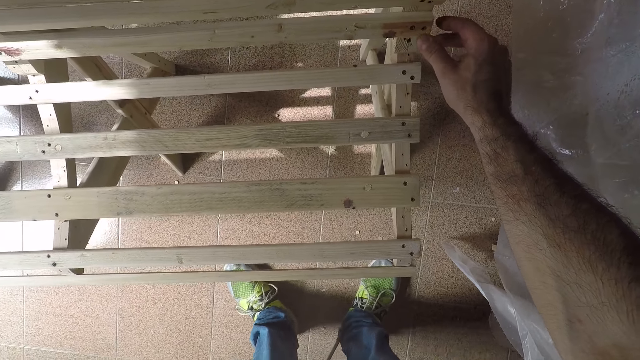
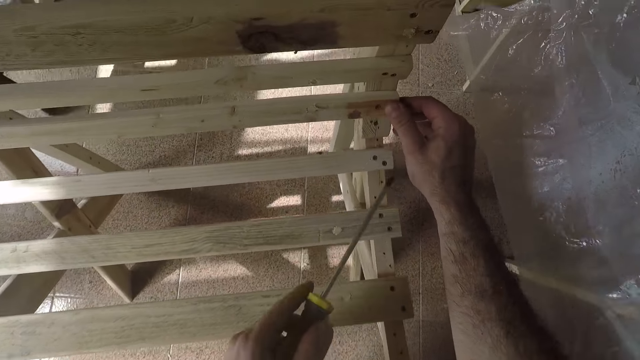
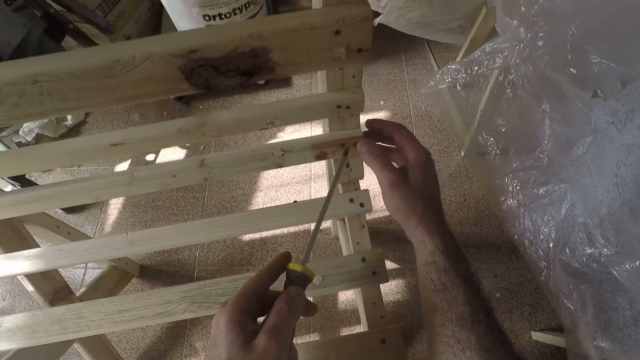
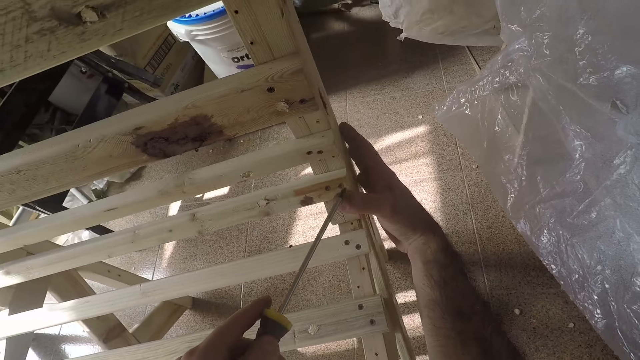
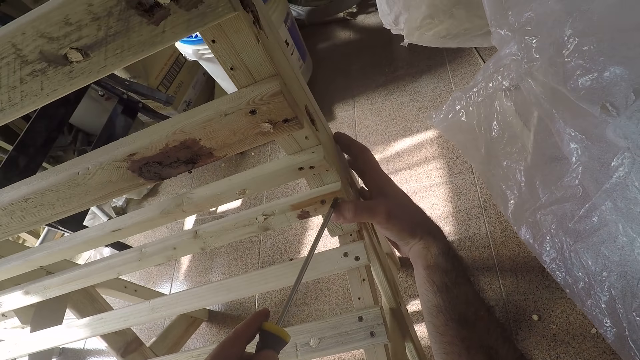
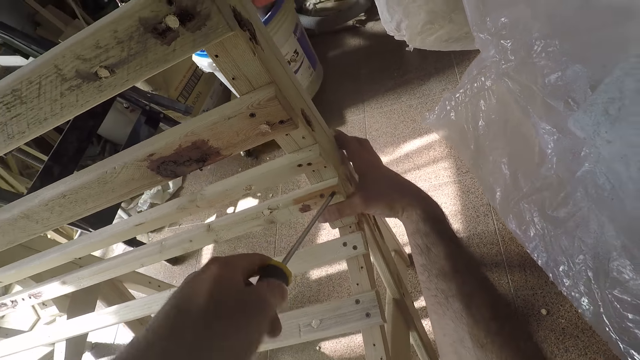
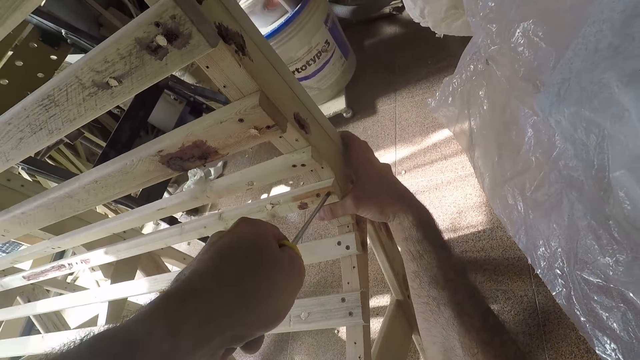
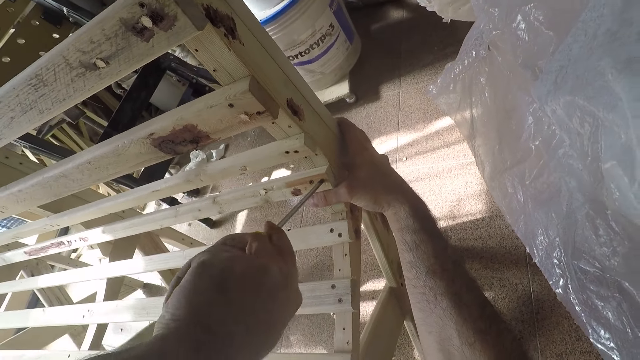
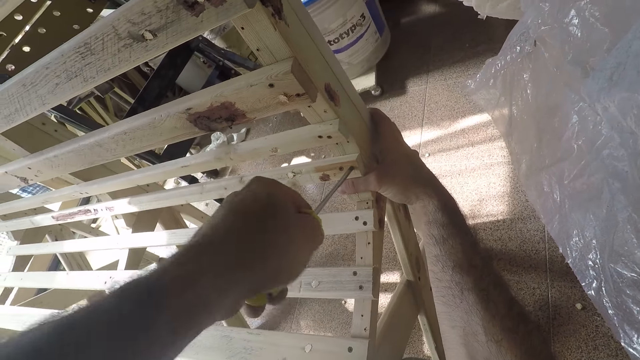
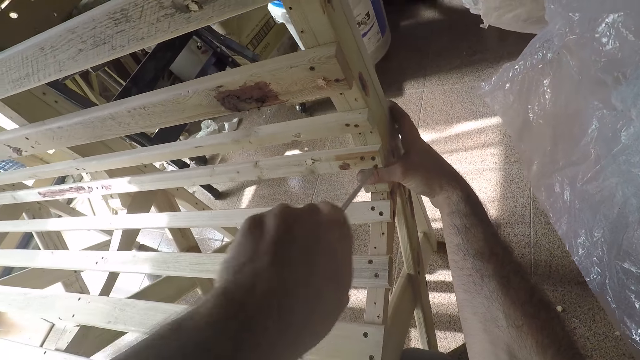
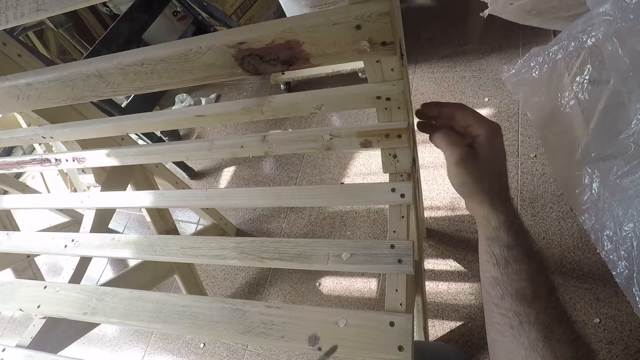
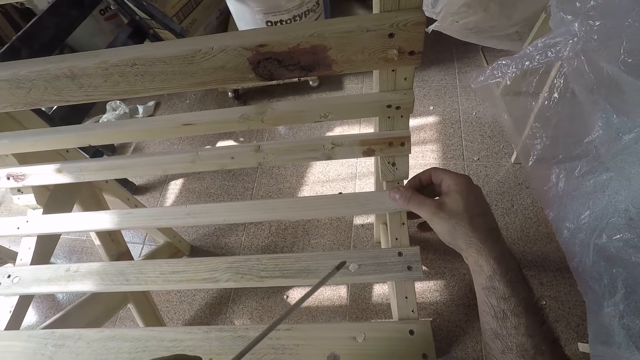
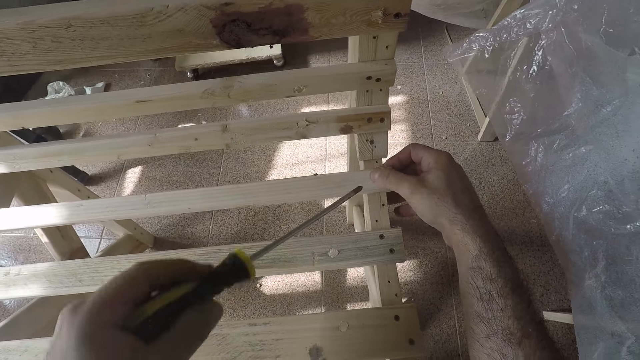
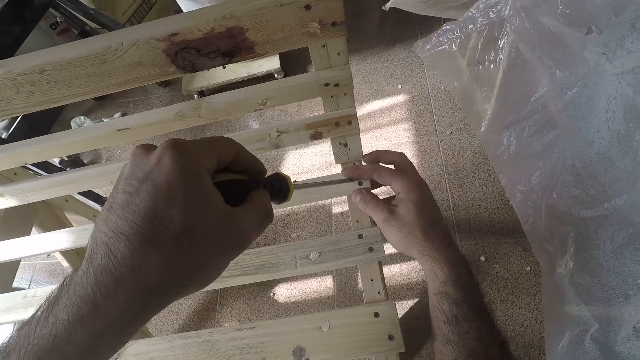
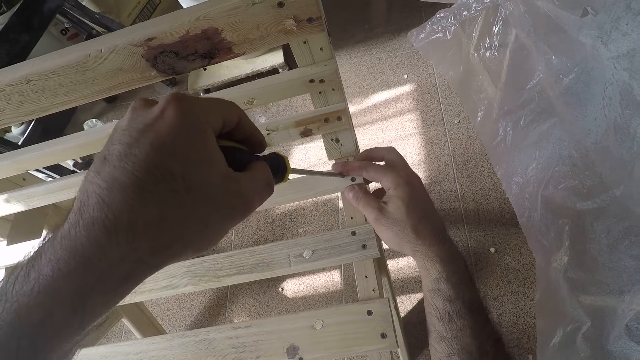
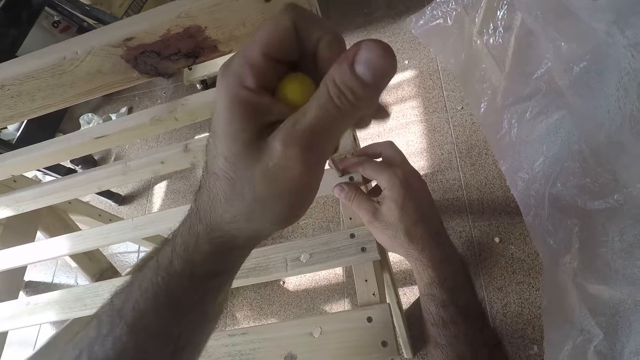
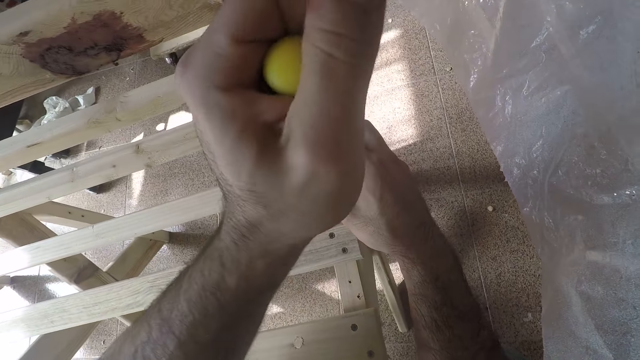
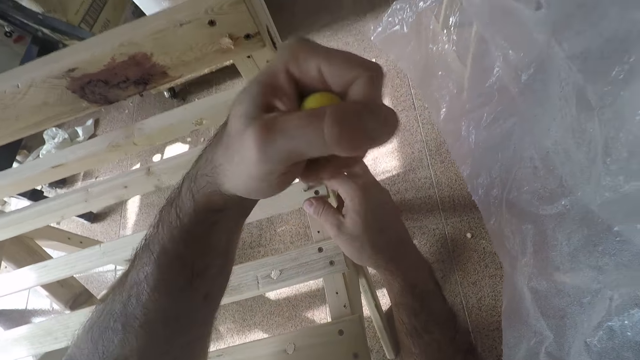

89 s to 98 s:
The camera wearer screws nuts on the wooden bench framework with a screwdriver in his left hand. He holds a wooden bench. He moves his hand over the screws. He tightens the screws with the screwdriver.

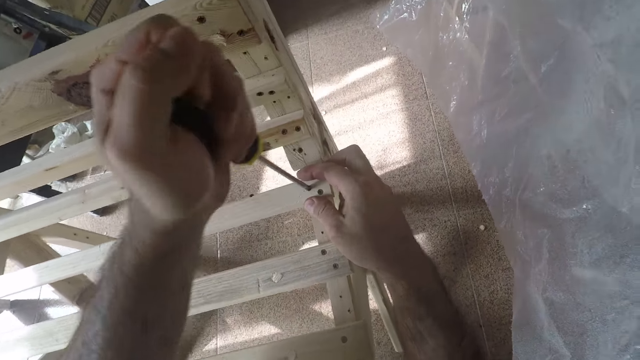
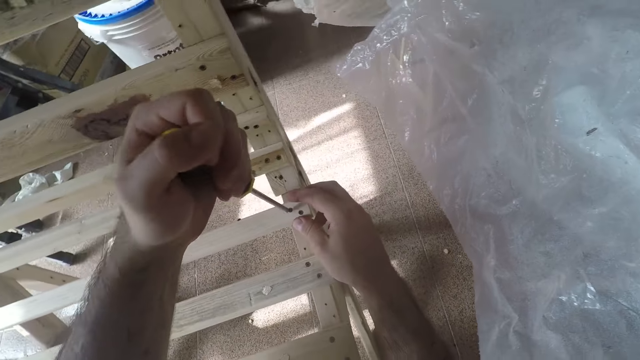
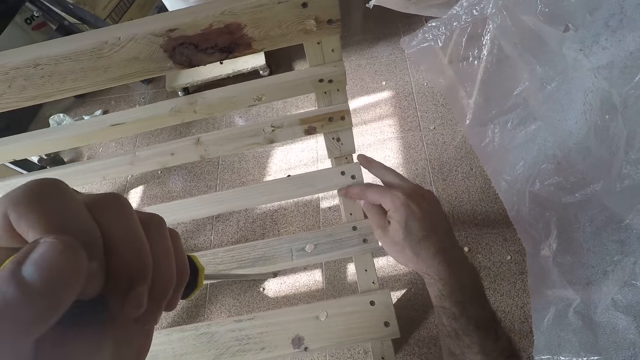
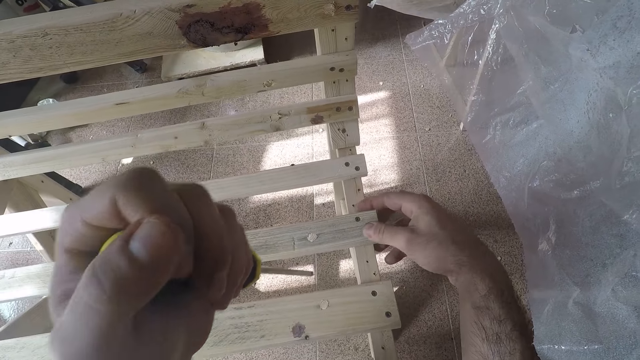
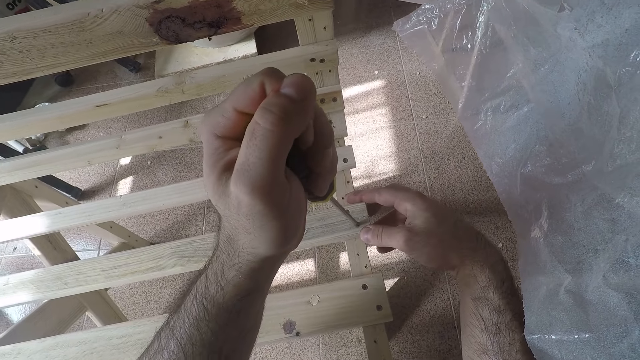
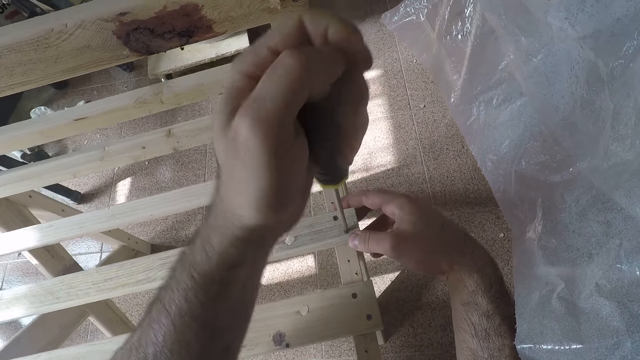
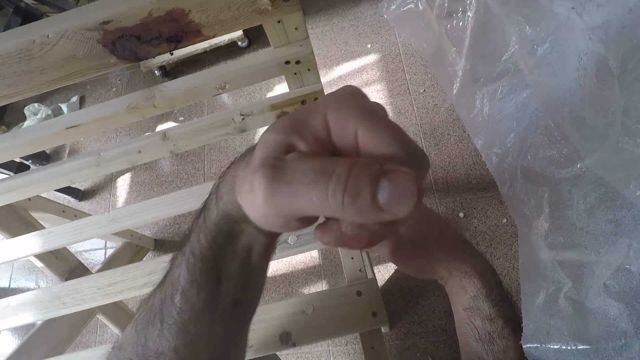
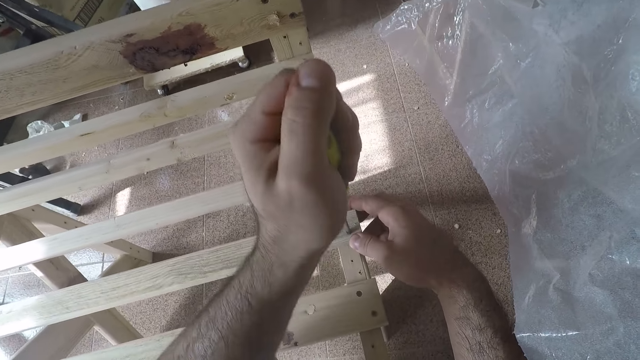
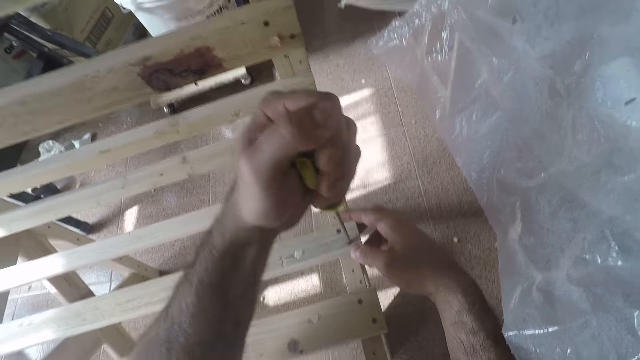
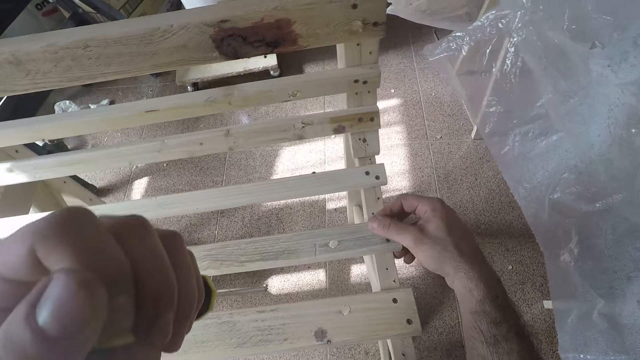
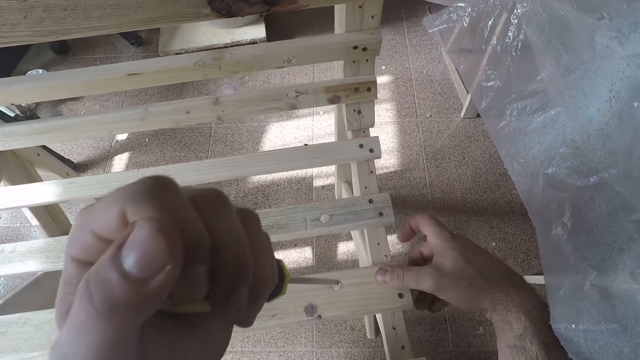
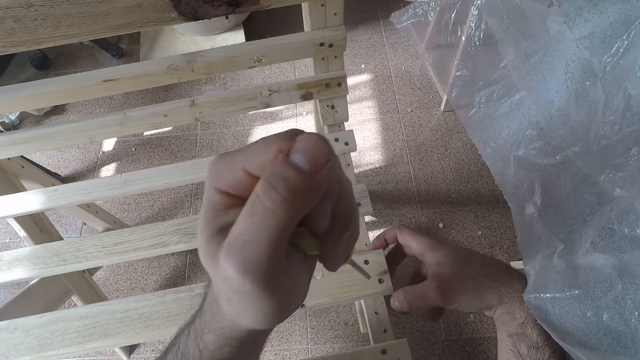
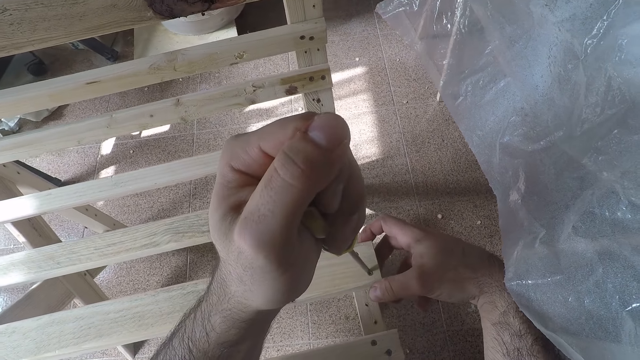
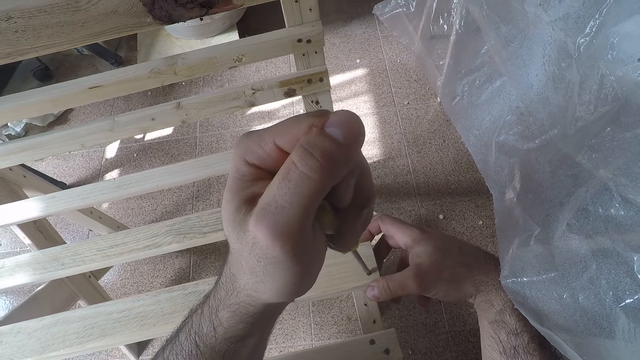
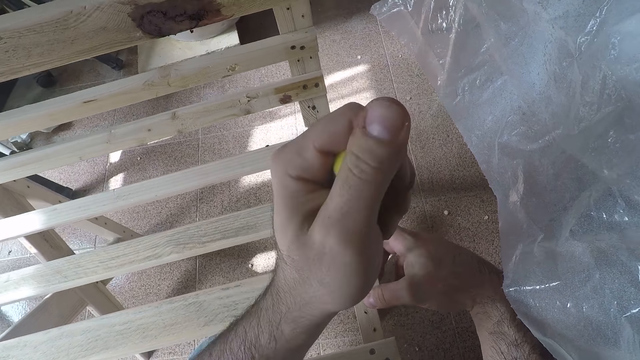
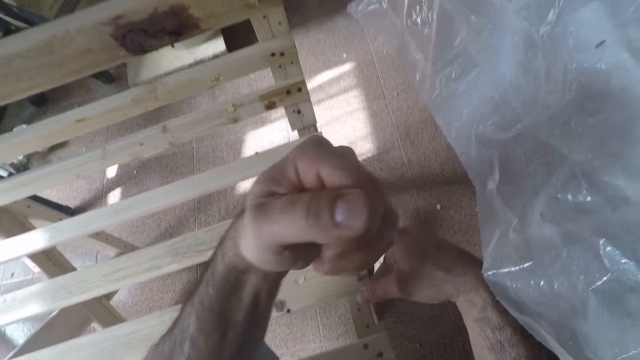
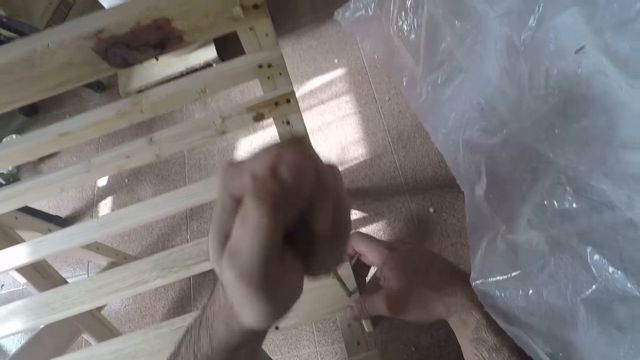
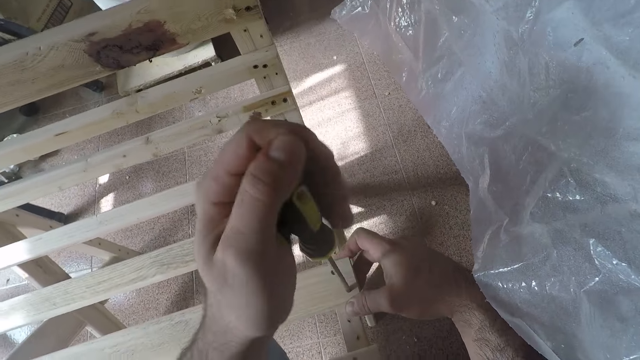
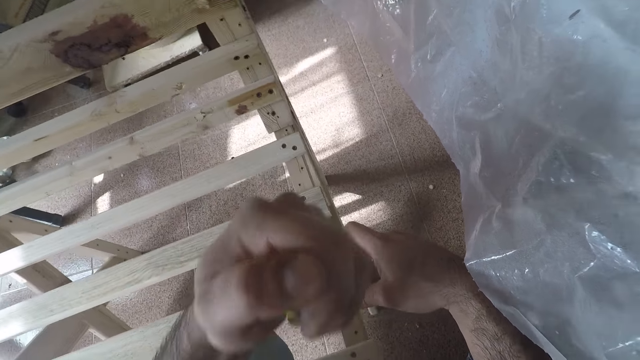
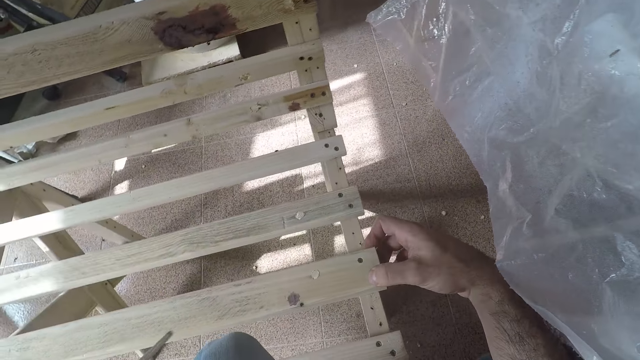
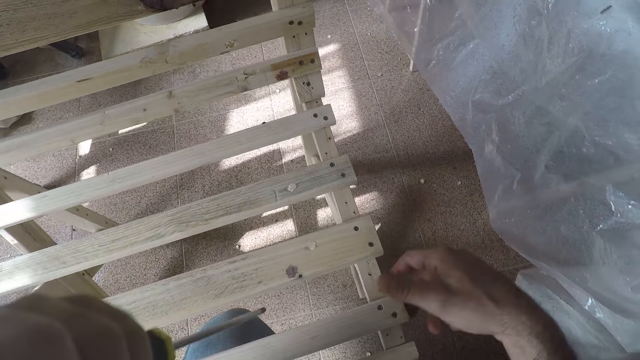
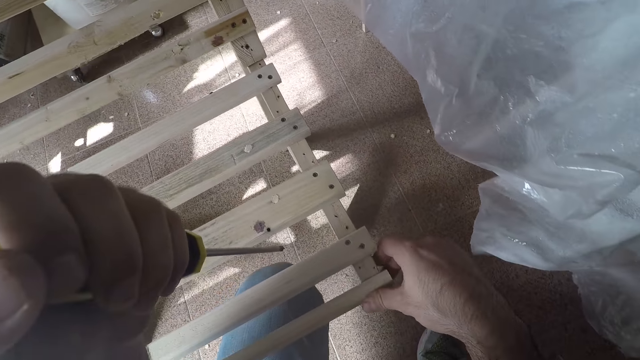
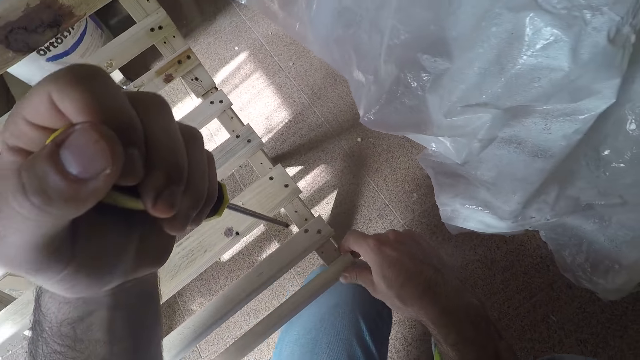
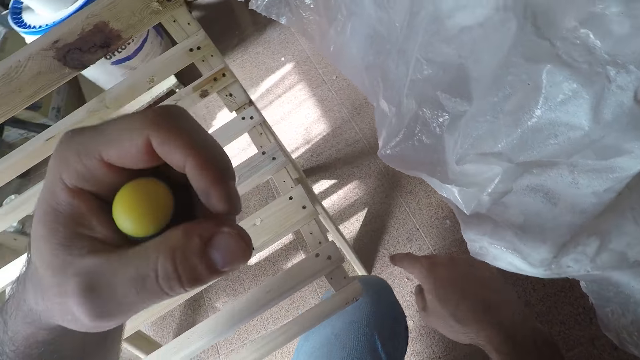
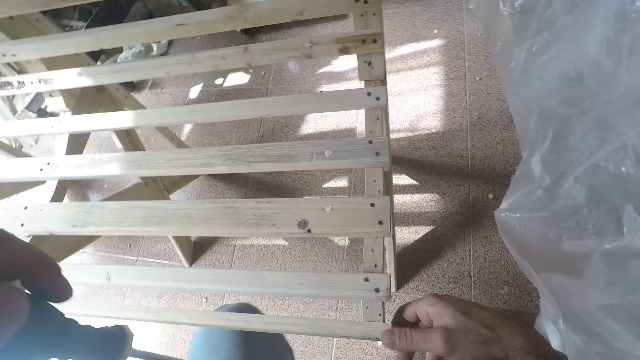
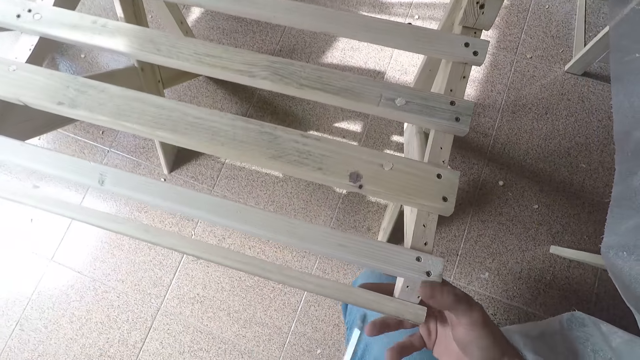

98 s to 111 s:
The camera wearer moves his hand over the screws. He tightens the screws with a screwdriver. He runs his right thumb across the surface of the wooden bench framework. He screws a nut on the wooden bench framework with the screwdriver in his left hand. He moves his hand over the screws.
